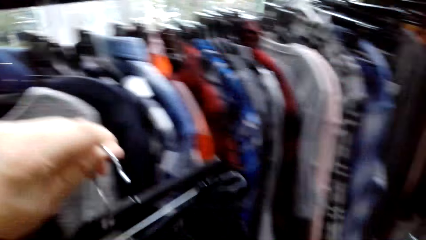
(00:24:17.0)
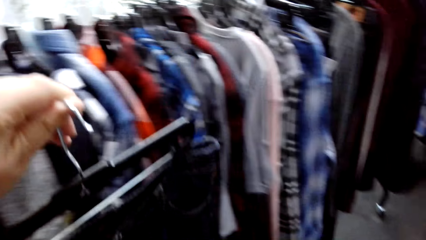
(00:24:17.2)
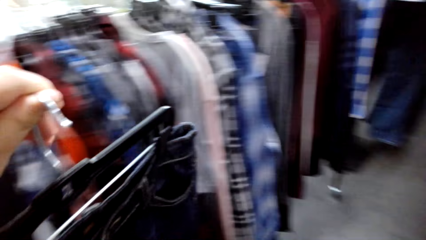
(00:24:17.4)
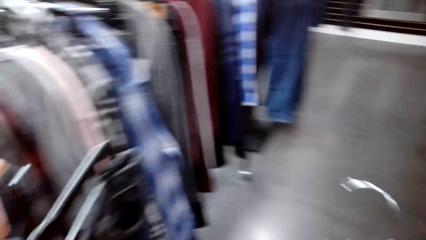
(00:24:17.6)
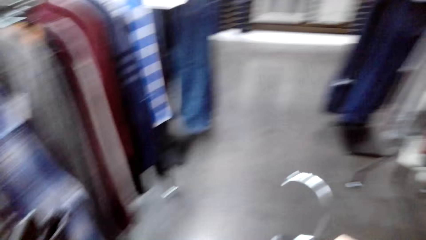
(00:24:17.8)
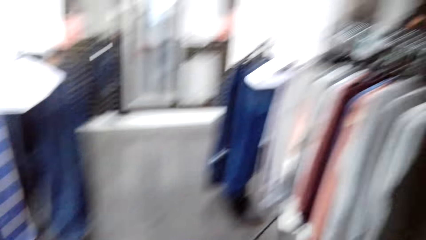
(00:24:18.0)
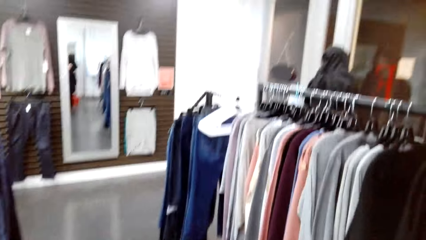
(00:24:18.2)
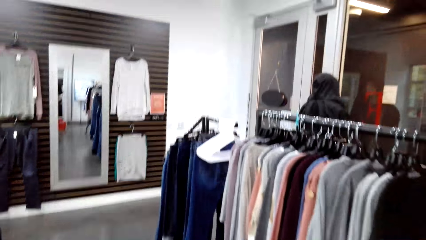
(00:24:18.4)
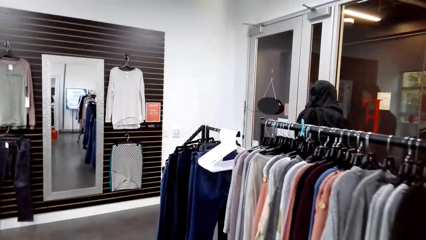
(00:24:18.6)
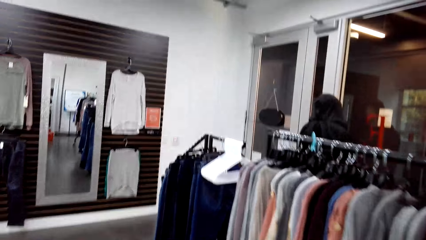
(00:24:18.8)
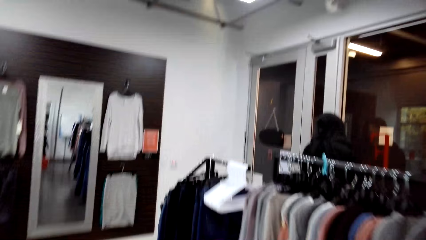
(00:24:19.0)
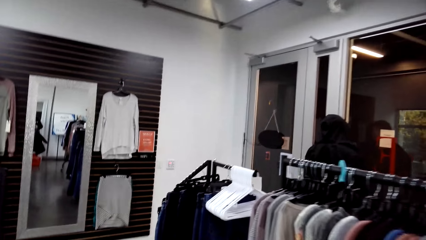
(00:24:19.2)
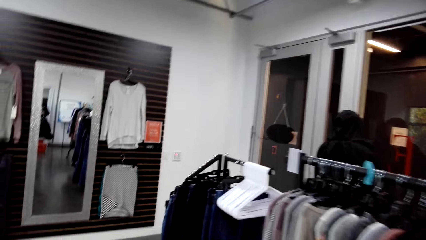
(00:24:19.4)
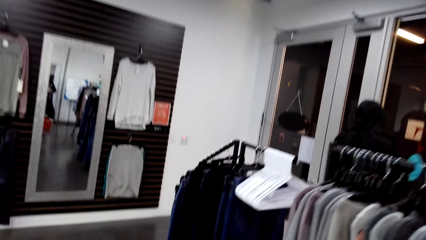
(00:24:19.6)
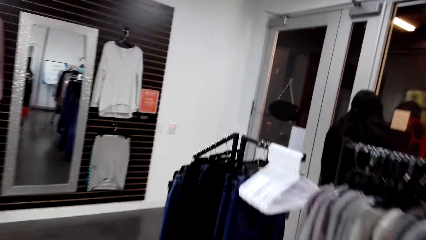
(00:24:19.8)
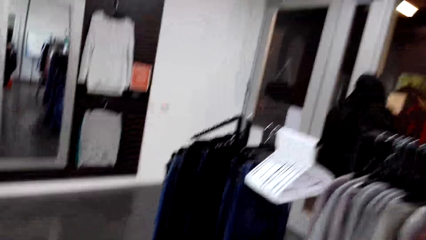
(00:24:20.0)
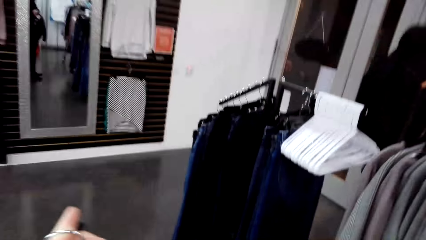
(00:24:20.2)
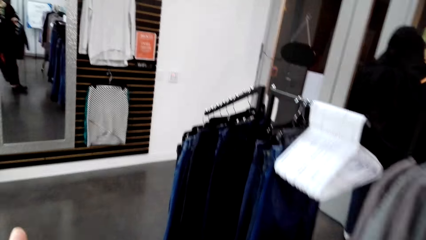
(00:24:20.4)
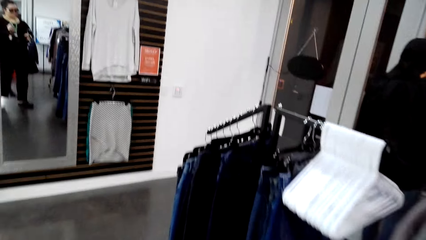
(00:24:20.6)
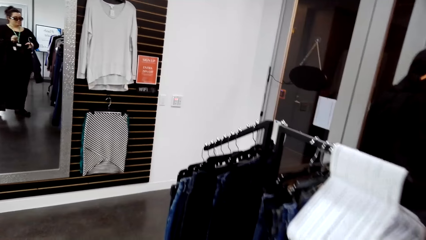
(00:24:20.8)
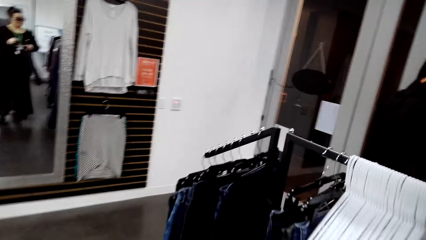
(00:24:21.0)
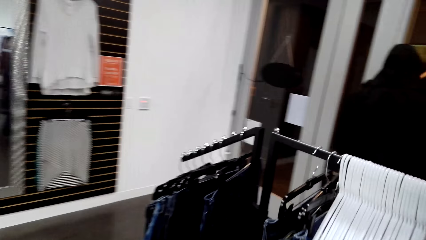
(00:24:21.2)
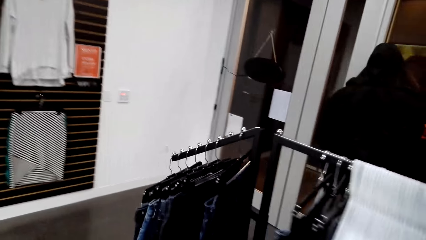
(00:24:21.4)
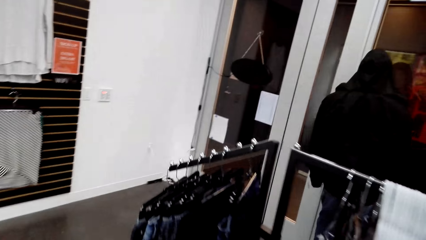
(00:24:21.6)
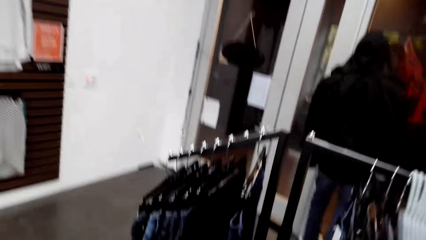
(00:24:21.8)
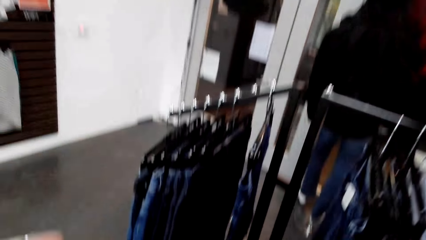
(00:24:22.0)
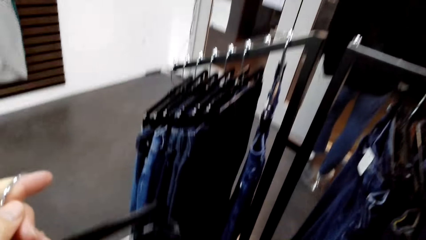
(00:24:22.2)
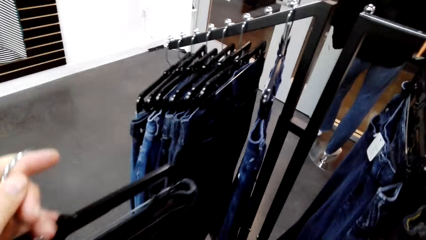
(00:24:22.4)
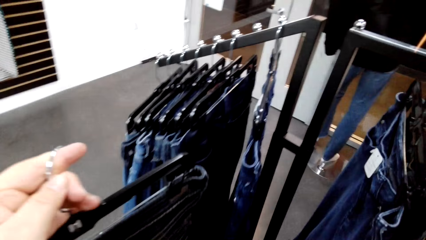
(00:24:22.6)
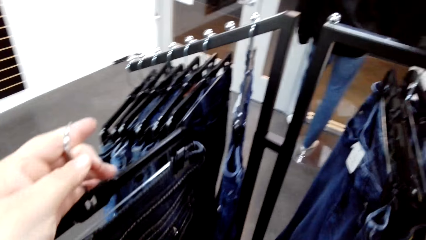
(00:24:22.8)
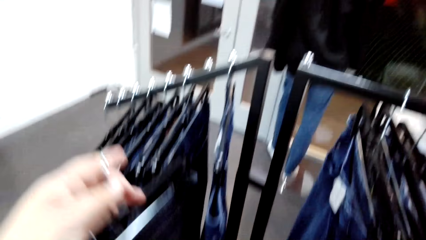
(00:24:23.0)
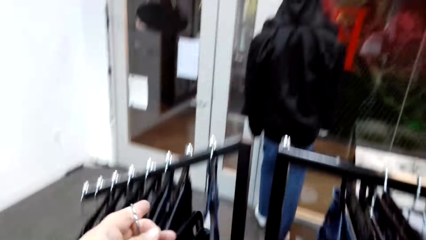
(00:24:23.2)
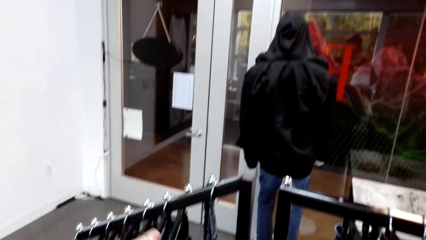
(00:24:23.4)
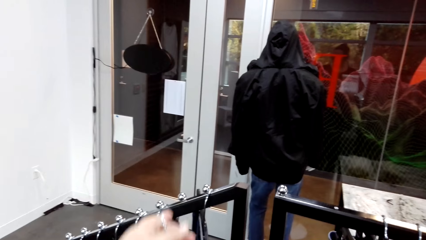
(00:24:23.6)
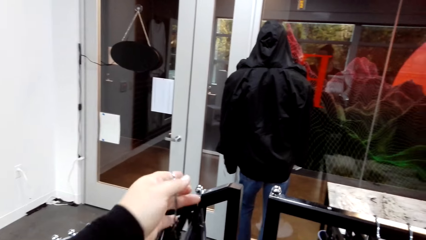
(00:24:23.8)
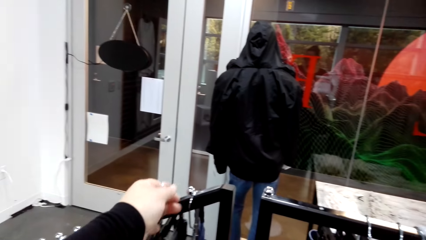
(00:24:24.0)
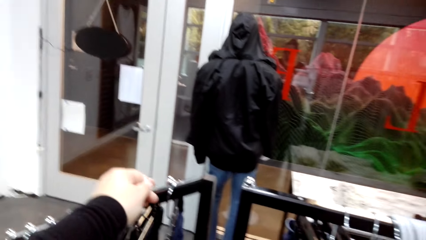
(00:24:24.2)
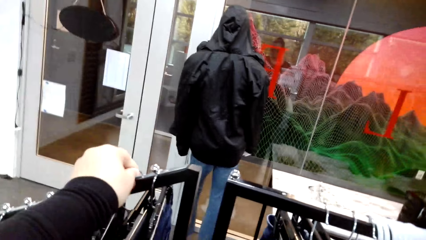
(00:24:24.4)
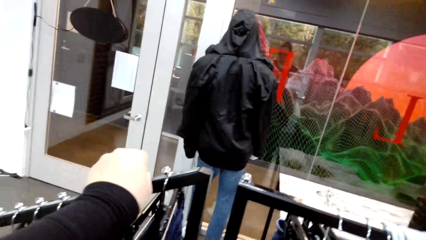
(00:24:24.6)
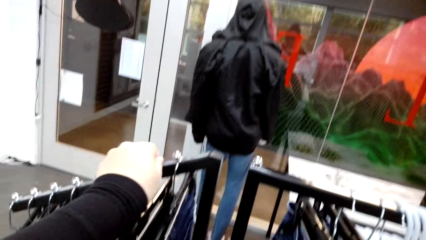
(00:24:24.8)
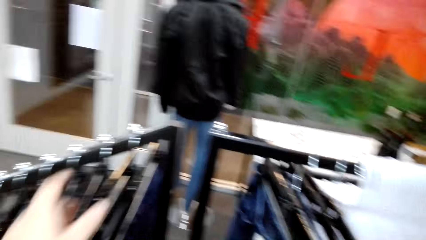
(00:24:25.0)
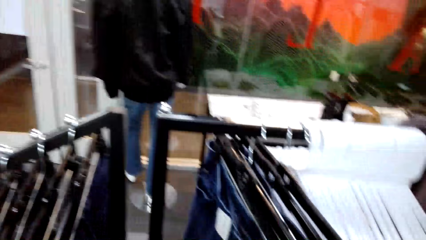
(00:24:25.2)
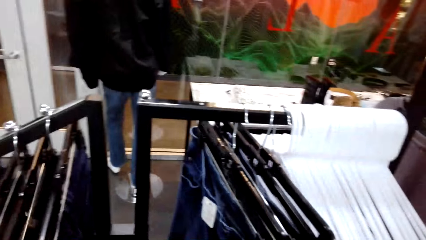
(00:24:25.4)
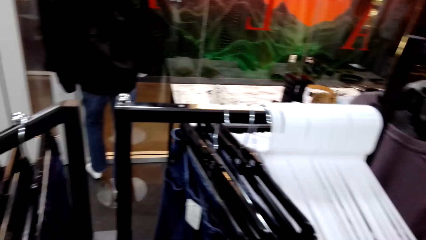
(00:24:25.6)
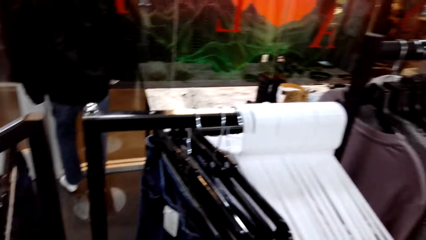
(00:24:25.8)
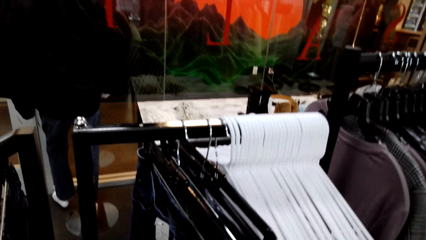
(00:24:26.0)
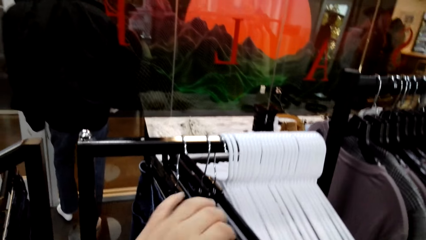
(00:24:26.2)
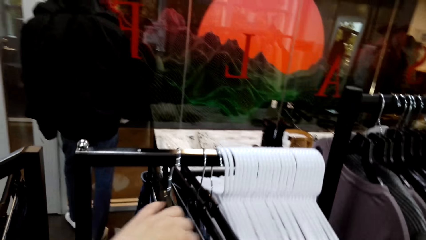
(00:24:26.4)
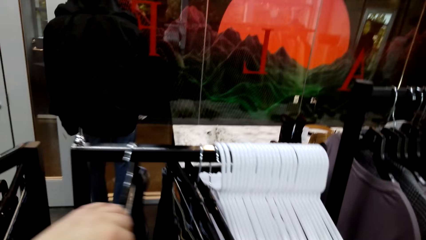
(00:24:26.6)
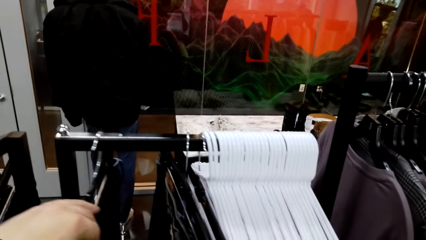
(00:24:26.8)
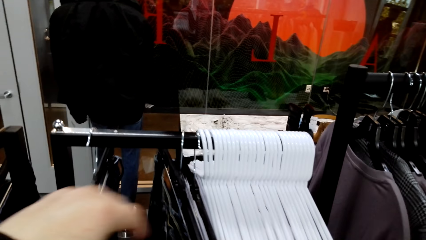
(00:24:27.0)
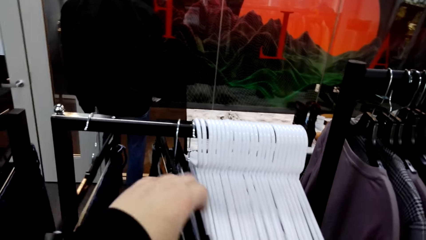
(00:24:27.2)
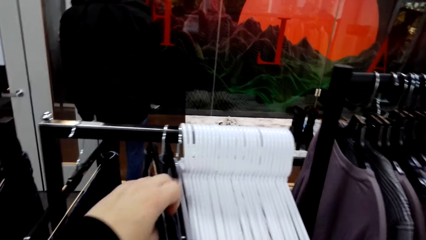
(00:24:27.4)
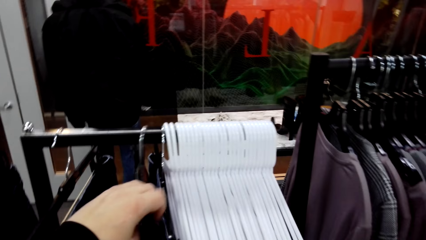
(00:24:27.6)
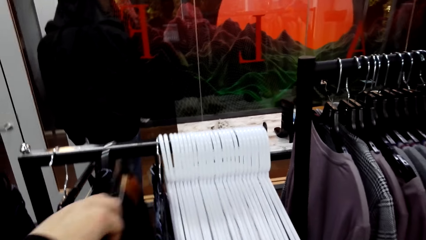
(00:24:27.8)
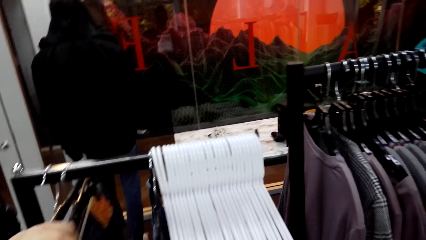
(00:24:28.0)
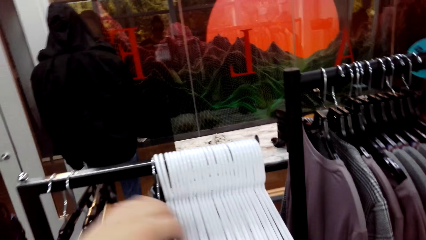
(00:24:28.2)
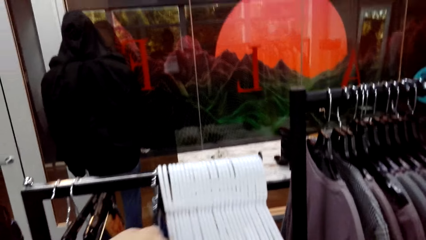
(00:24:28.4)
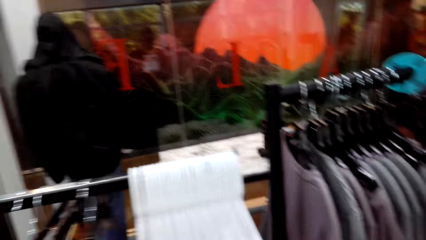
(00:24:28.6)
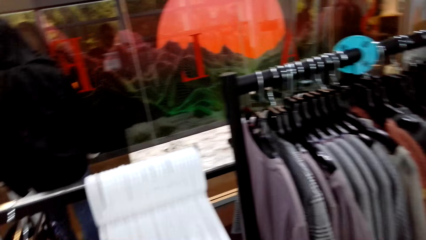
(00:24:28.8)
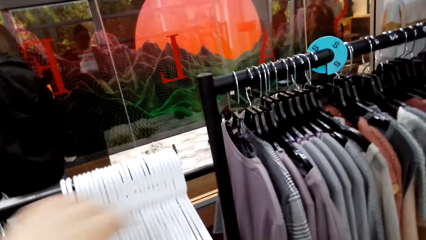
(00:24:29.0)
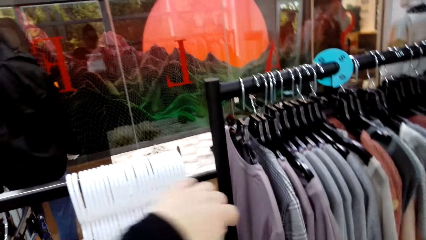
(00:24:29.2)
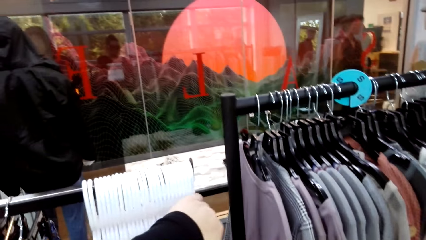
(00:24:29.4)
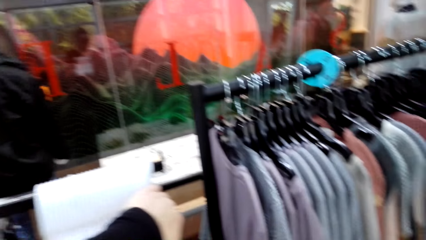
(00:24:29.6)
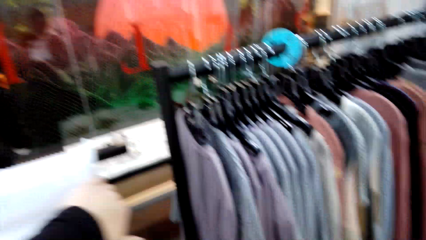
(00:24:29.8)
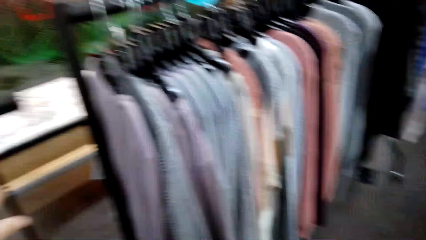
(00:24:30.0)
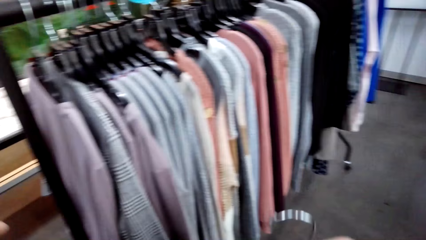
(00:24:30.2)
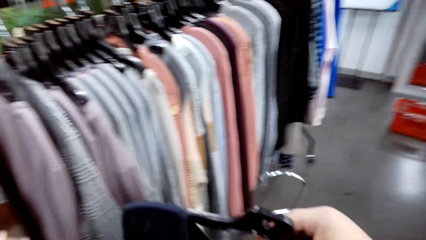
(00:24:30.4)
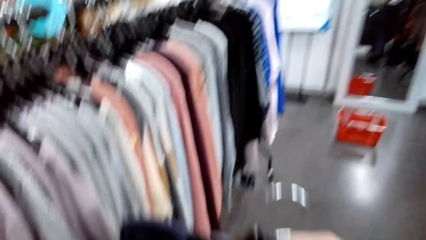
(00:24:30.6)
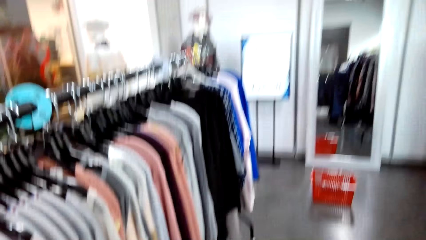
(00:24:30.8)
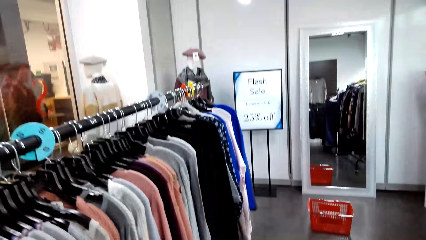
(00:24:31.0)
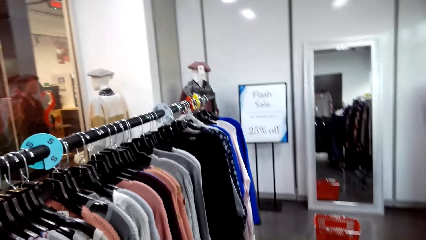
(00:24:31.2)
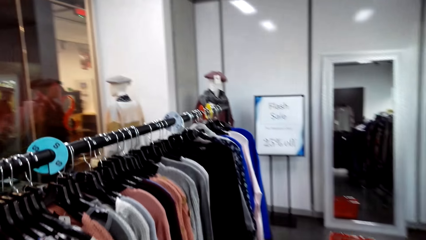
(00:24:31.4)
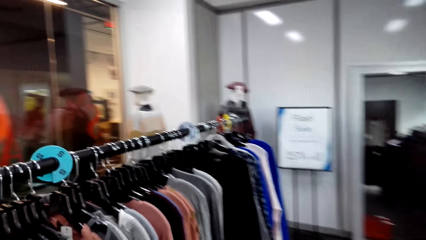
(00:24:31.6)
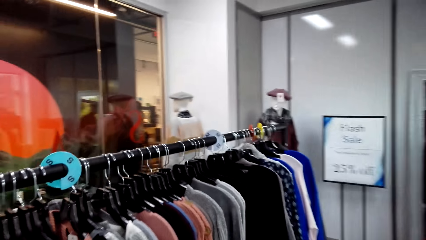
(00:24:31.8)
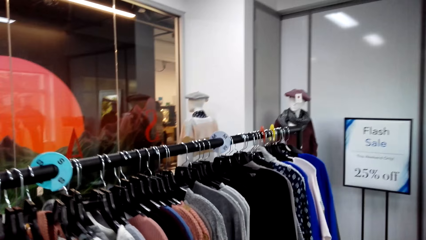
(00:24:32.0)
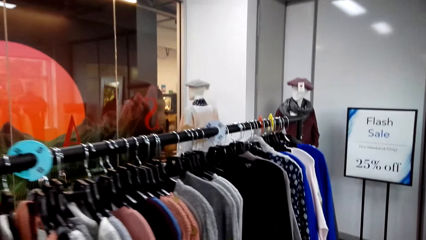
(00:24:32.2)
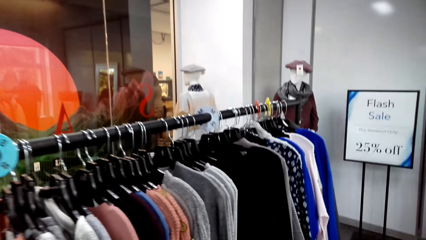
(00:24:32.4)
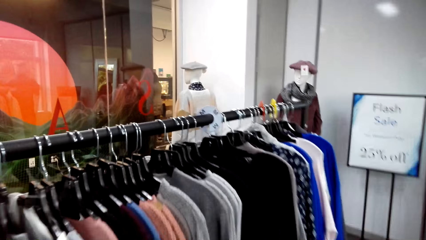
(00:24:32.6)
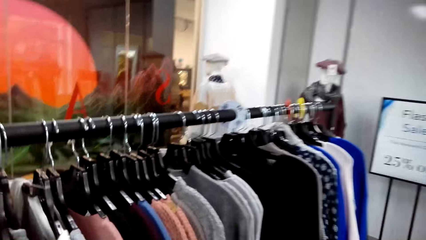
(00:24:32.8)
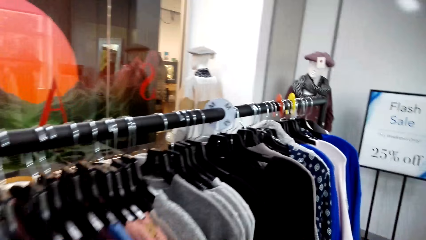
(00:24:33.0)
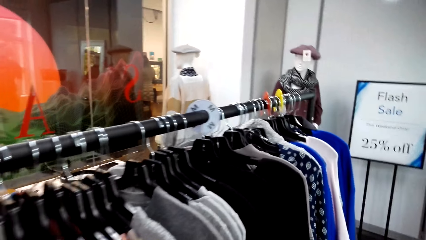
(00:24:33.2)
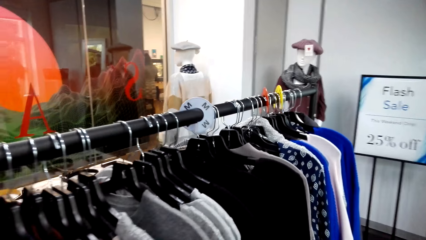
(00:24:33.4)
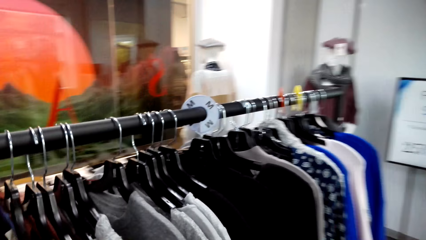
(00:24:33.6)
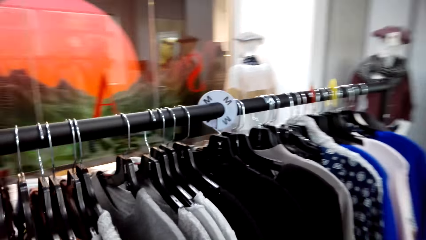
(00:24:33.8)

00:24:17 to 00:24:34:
The camera wearer holds a cloth. They carry the cloth towards the mirror. They put the cloth on the clothes hanging rod. They move clothes on the clothes hanging rod. They carry the clothes towards the mirror.
